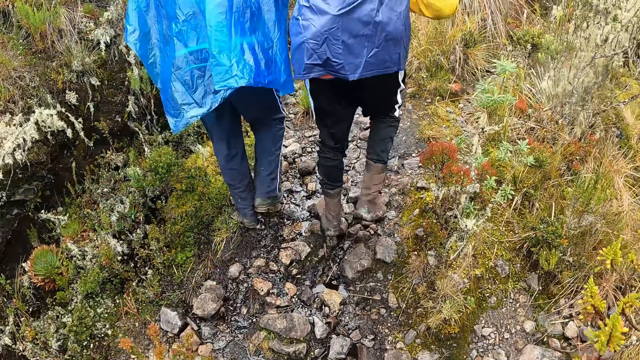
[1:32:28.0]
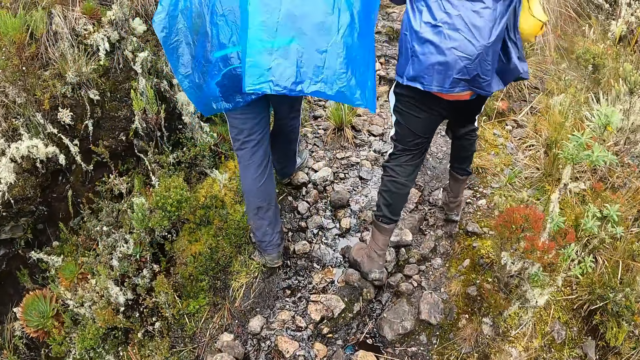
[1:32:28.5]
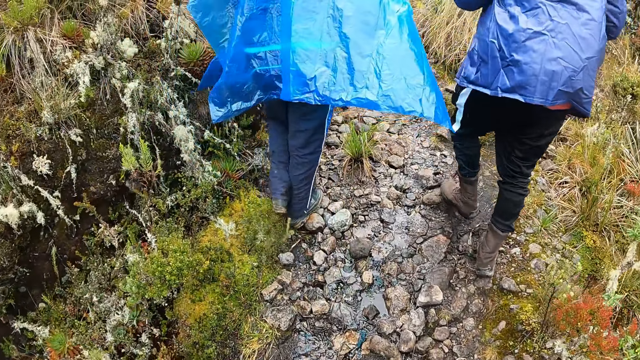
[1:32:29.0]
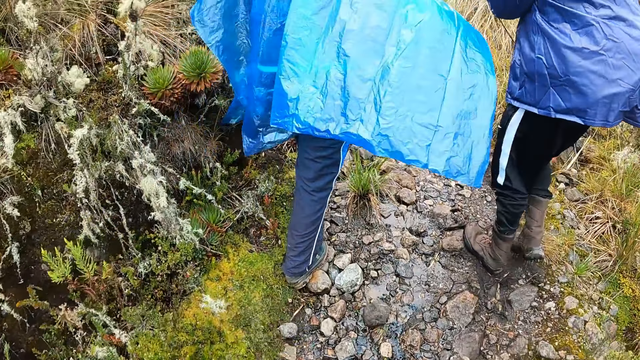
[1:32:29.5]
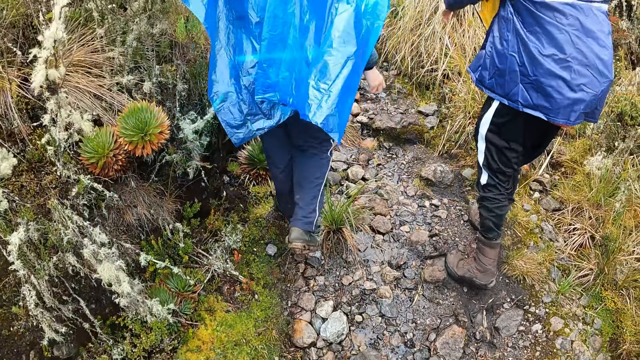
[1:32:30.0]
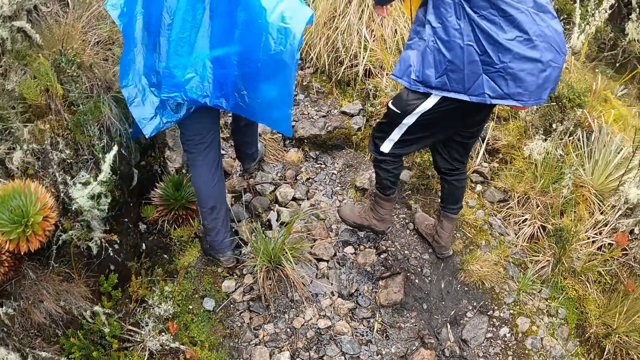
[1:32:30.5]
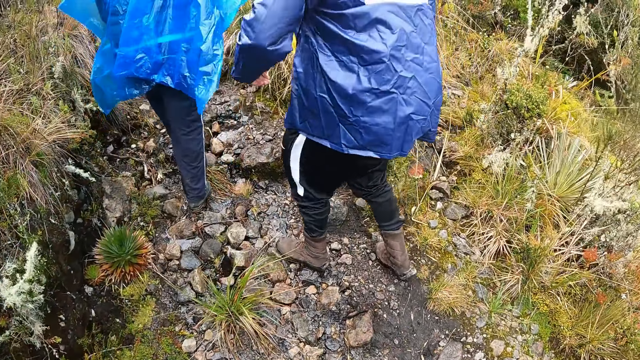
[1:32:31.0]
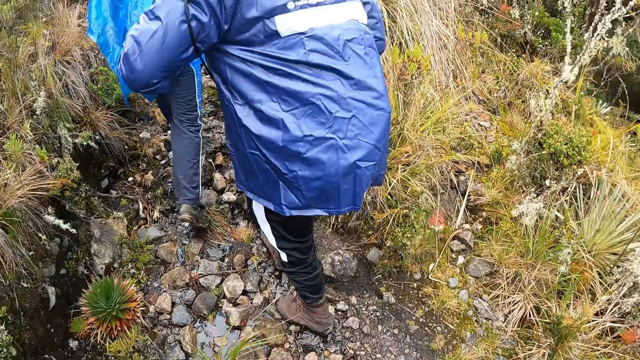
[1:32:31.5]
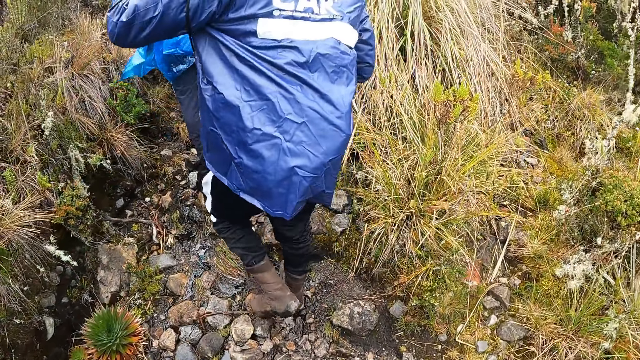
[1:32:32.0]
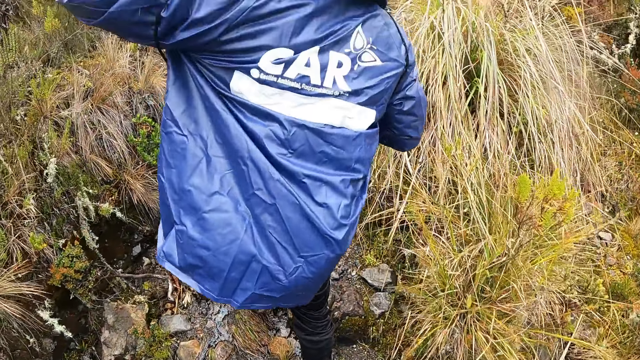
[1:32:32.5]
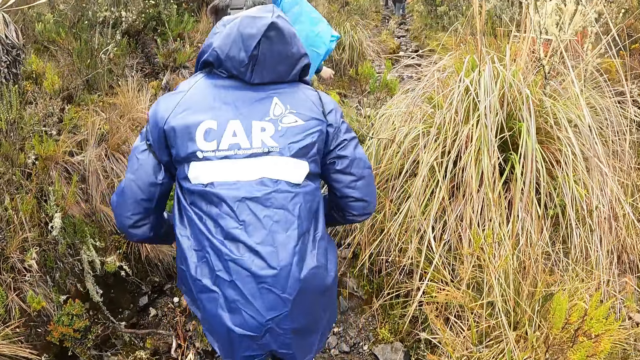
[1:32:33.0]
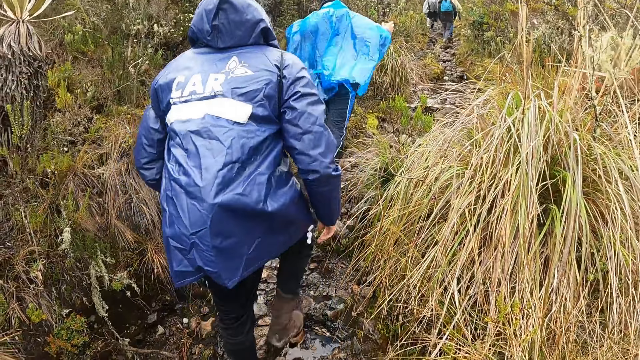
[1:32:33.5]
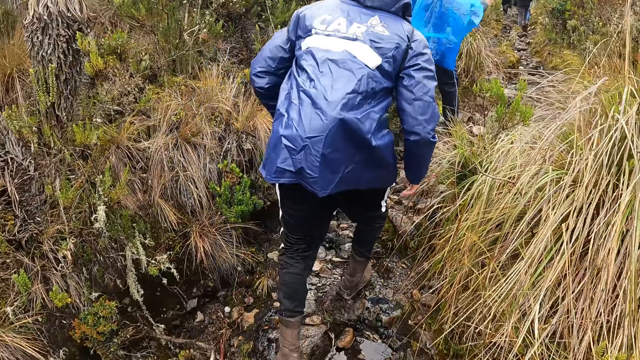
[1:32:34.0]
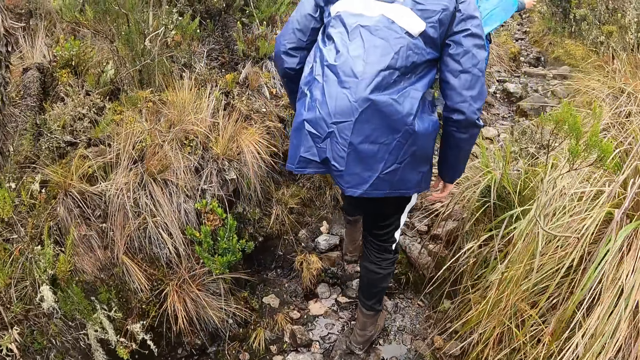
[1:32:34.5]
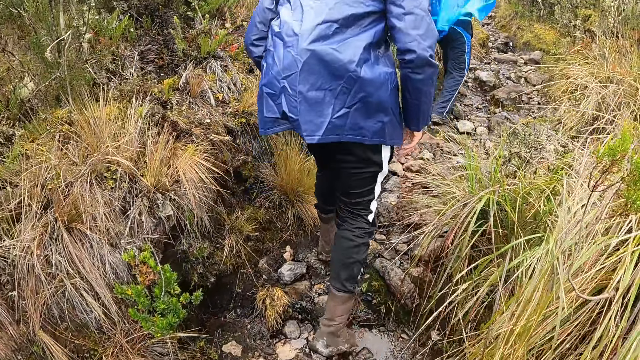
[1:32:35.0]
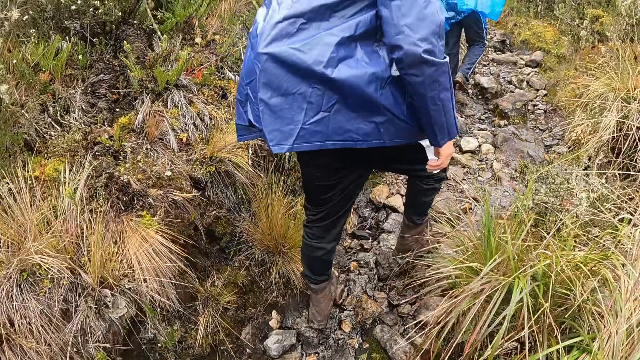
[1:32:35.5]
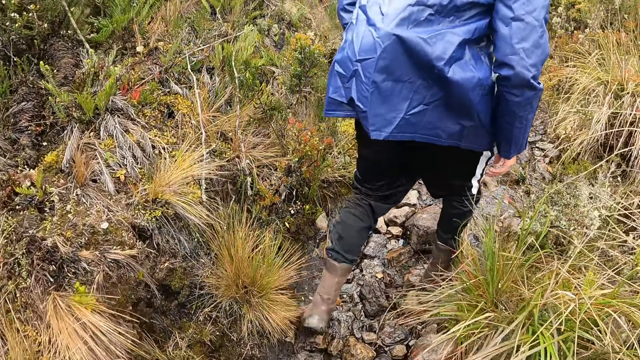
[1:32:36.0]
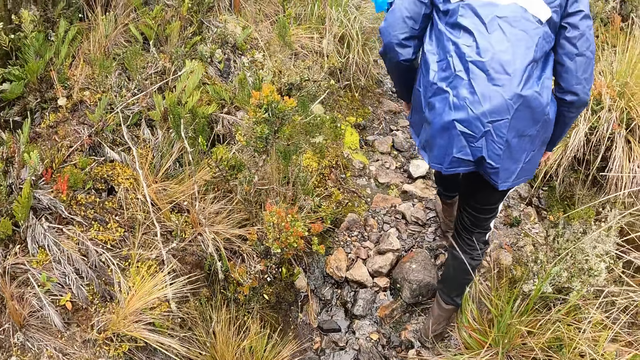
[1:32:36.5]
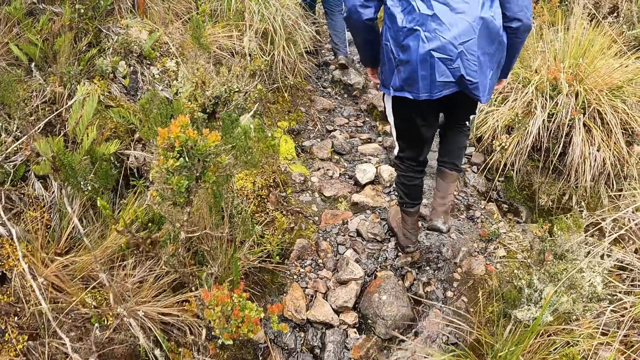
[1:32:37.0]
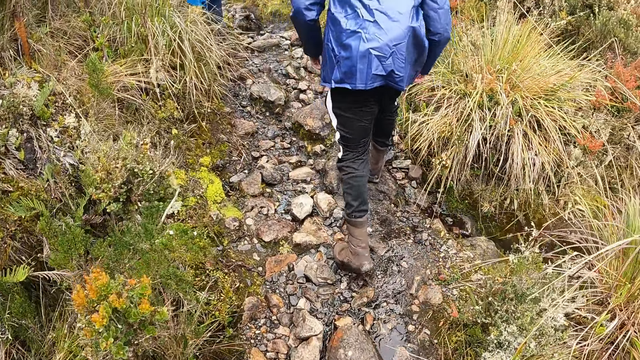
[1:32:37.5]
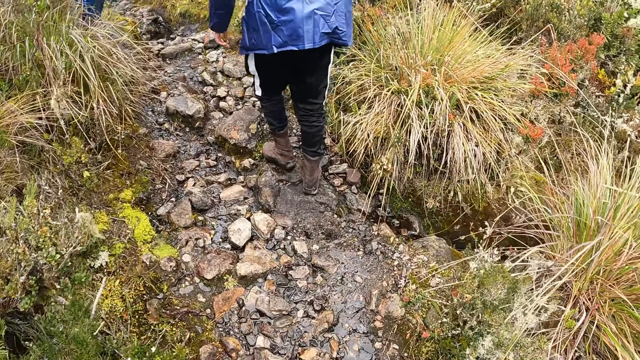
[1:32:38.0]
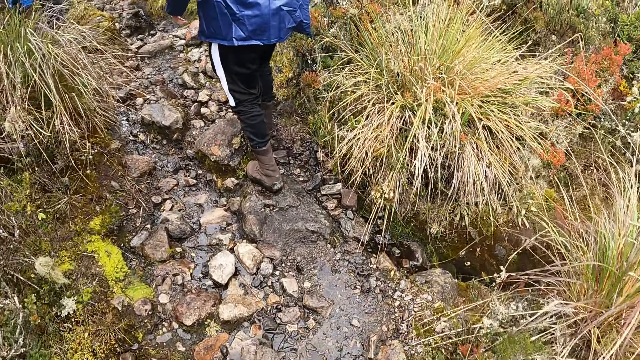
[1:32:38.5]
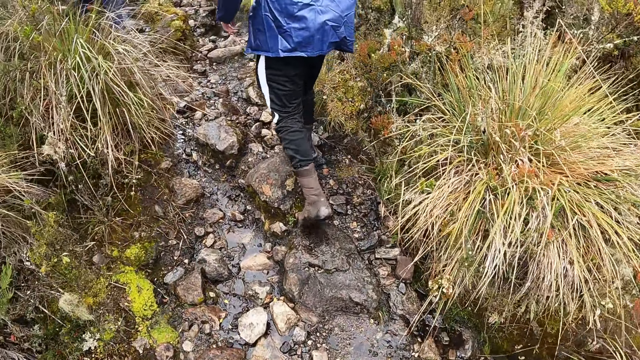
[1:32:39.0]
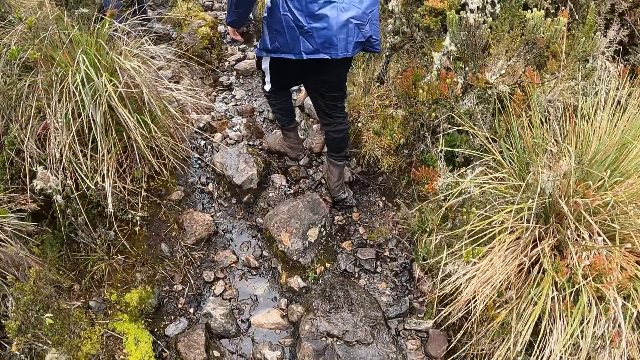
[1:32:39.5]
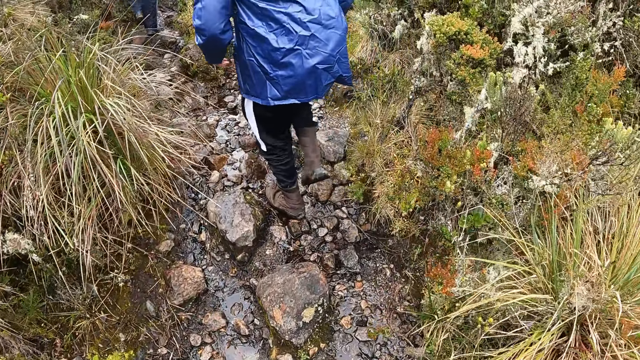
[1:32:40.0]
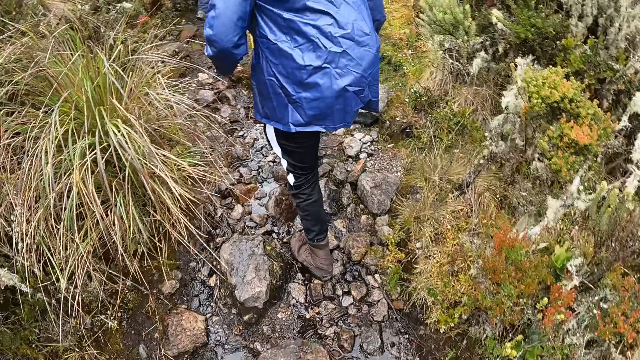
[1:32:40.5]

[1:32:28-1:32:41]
The man wears the bag with his hands. The man carries the bag. The camera wearer steps on the stones.

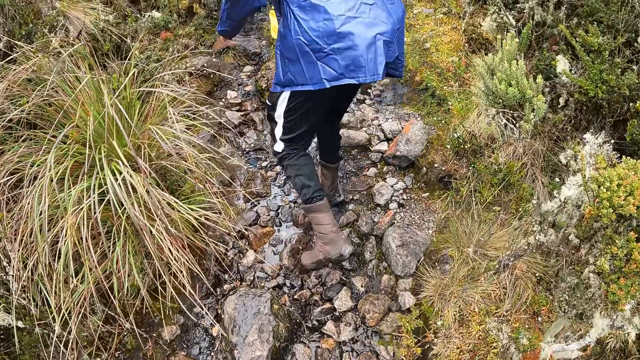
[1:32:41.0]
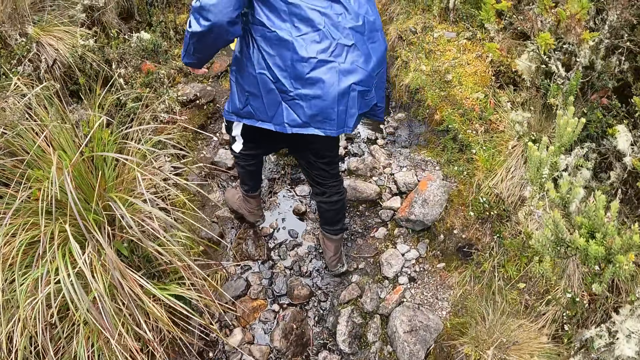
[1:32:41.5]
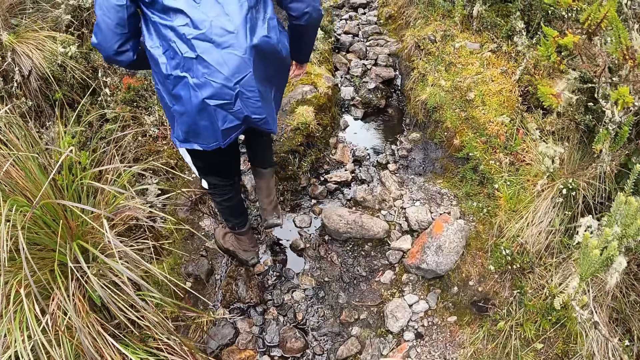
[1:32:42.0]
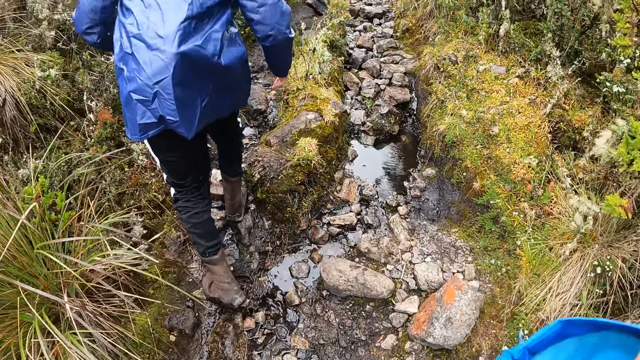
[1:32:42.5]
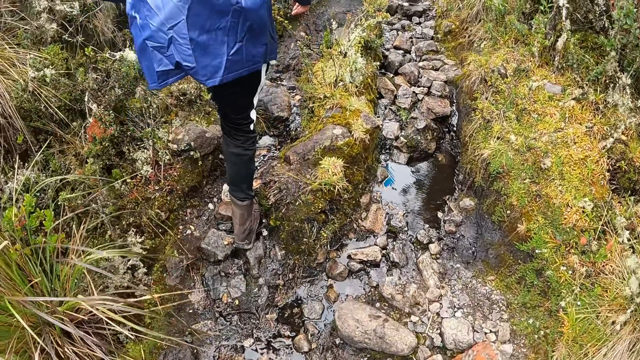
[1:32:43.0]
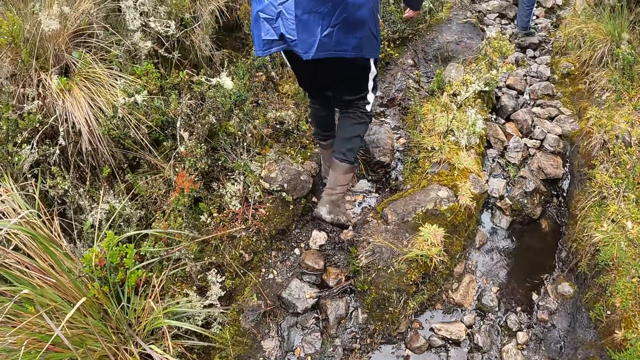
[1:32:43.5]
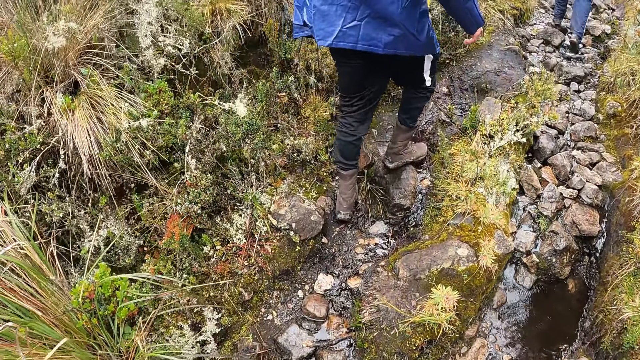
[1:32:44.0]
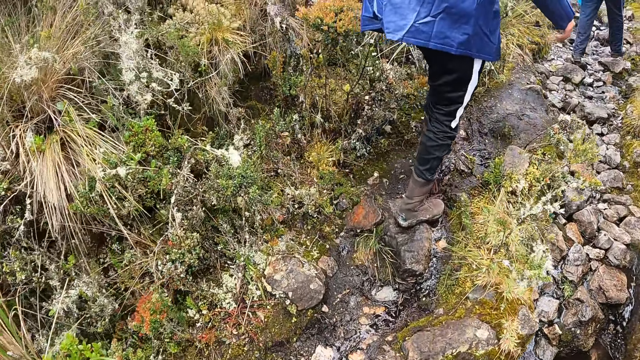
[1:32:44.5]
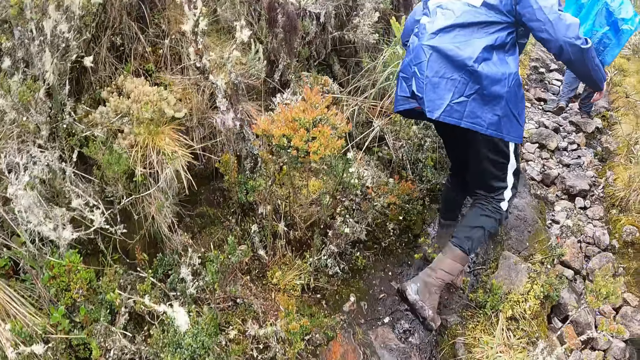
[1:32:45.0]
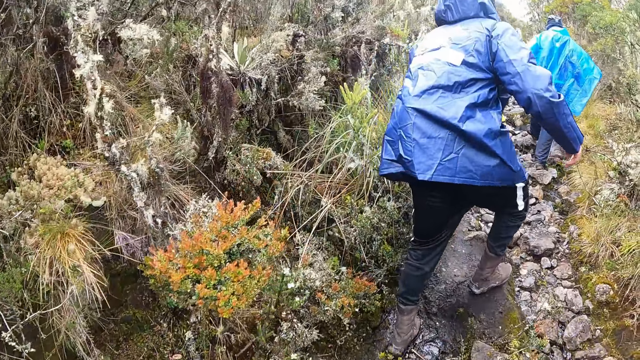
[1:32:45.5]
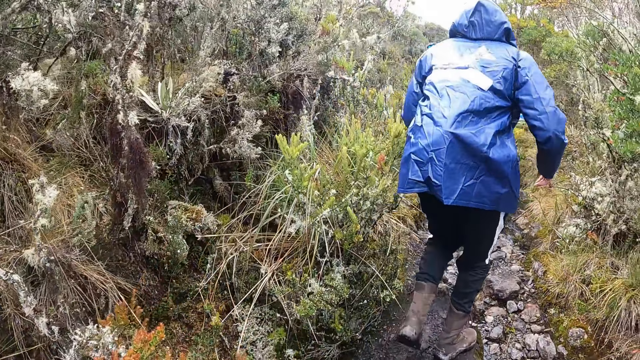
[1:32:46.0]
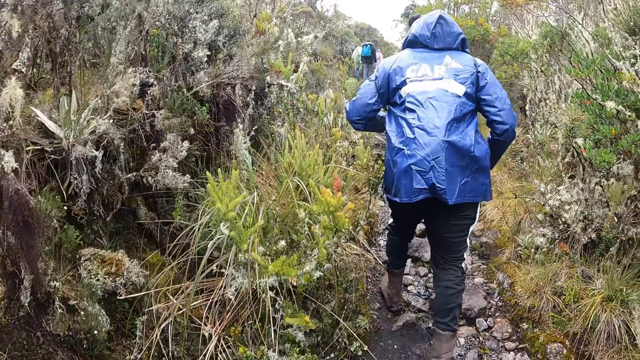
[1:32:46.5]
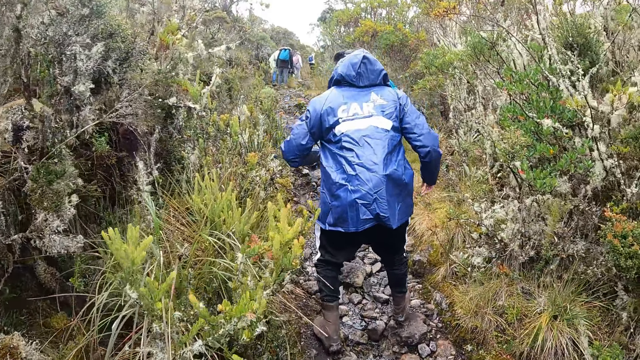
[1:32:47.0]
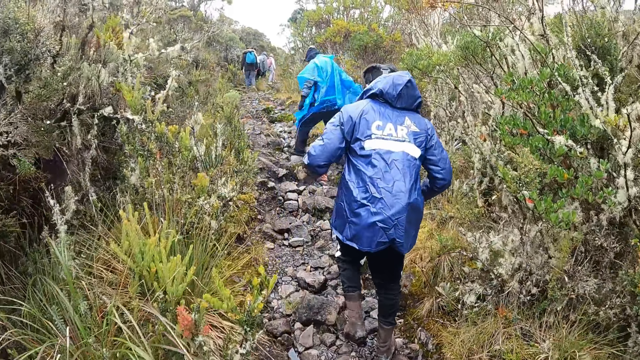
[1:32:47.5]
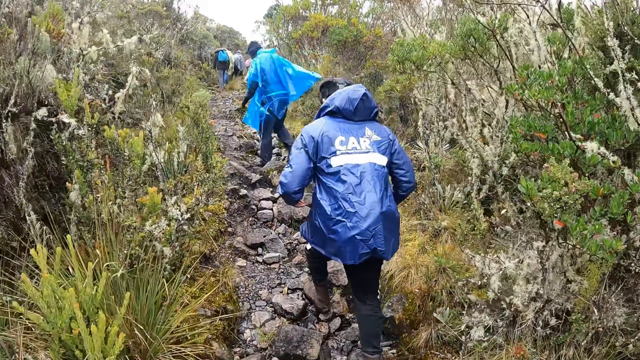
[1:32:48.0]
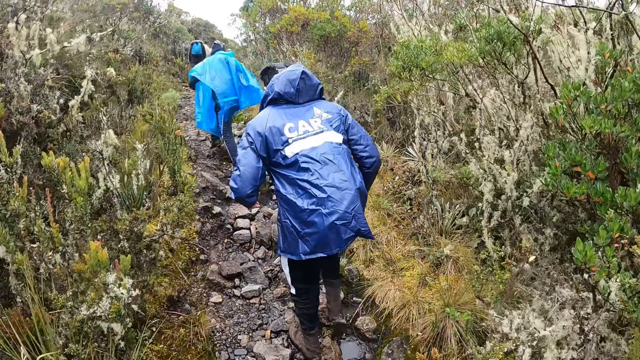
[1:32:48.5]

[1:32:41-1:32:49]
The camera wearer touches his head. A man steps on the stones.
